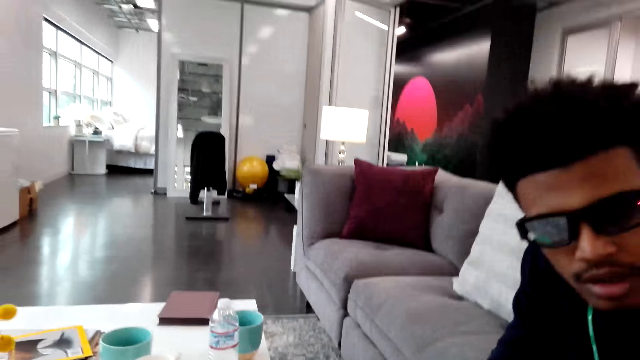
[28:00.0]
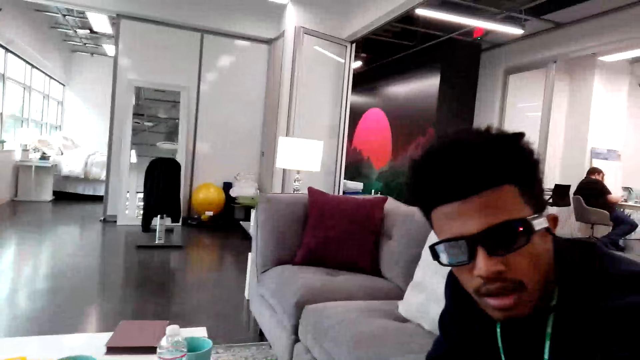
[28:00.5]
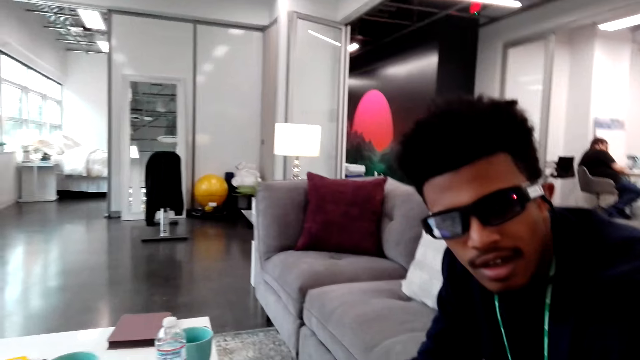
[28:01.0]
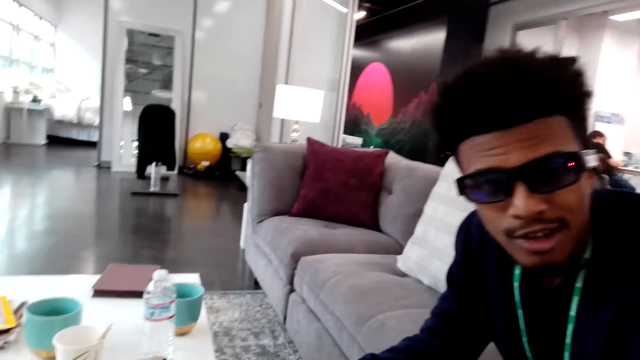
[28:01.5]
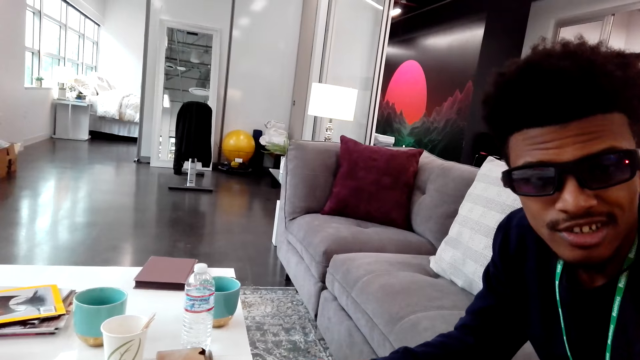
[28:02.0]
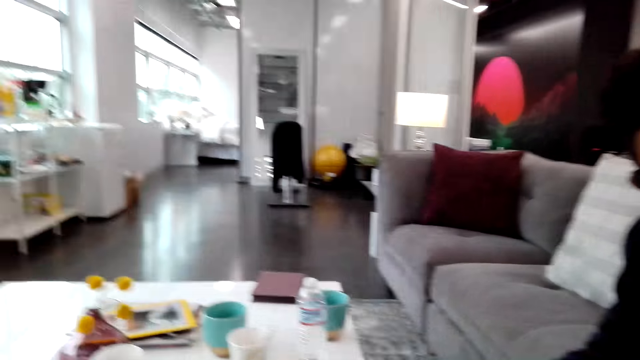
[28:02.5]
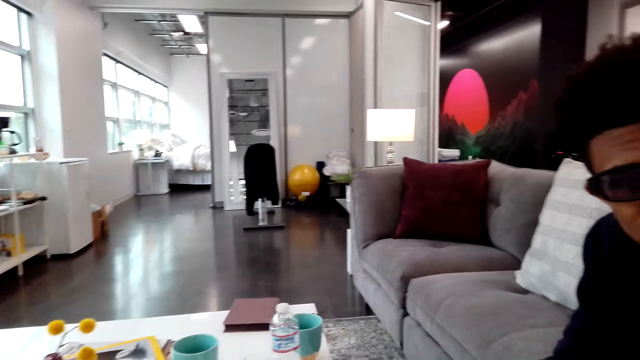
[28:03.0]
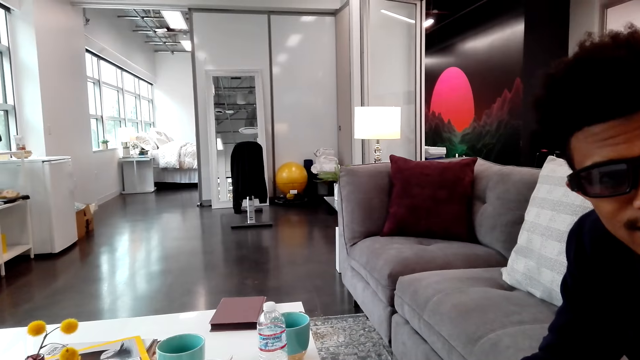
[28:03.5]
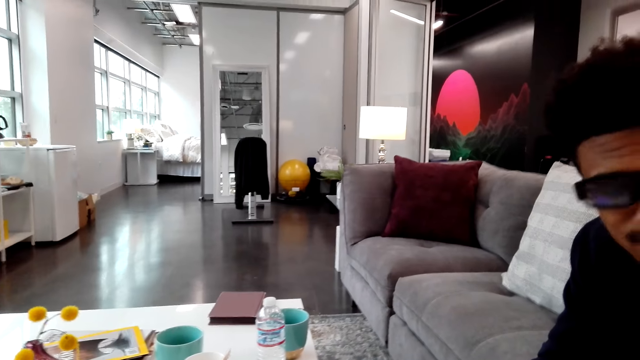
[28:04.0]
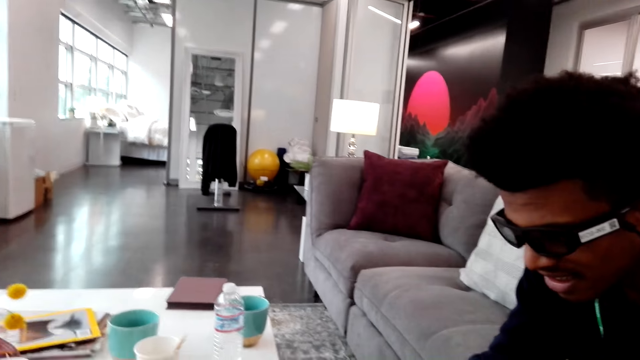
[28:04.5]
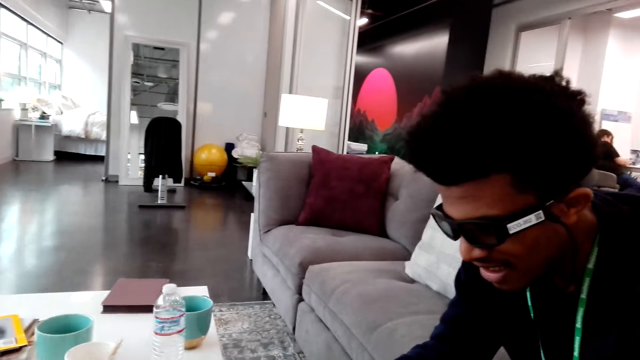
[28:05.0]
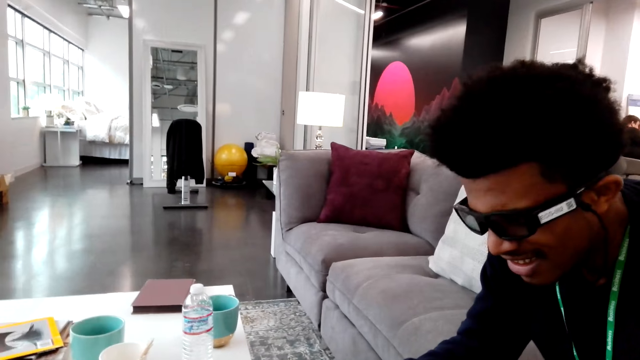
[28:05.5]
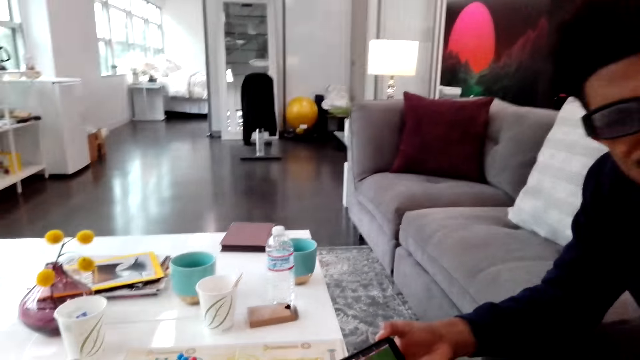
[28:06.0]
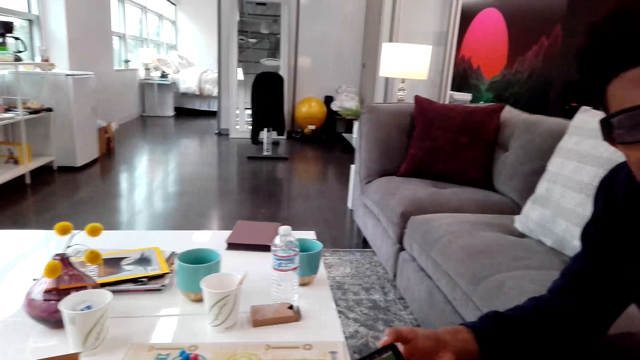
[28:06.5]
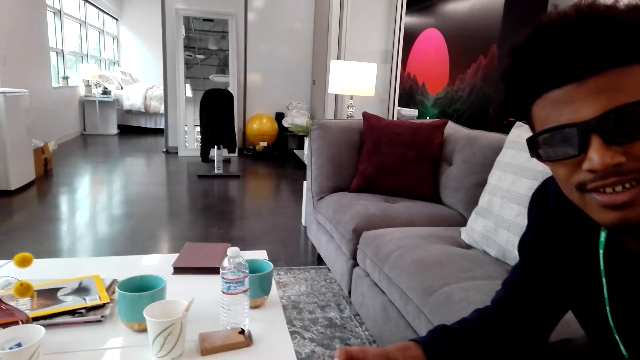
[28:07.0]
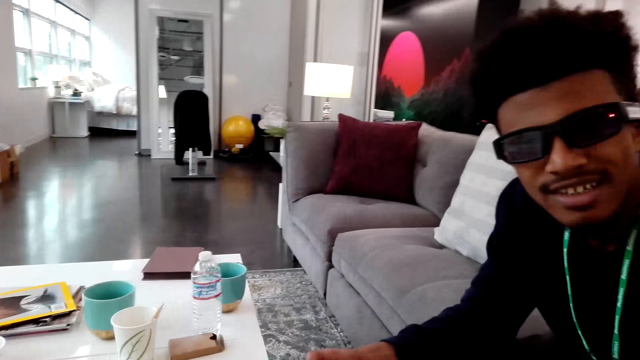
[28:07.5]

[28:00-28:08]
A man looks at the camera wearer. The man talks.

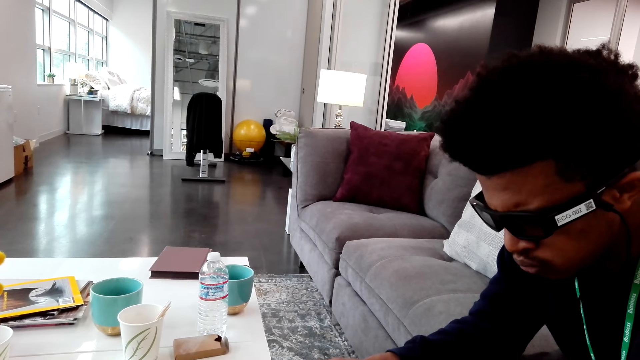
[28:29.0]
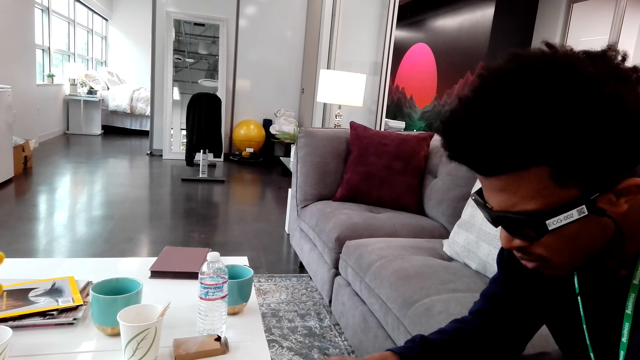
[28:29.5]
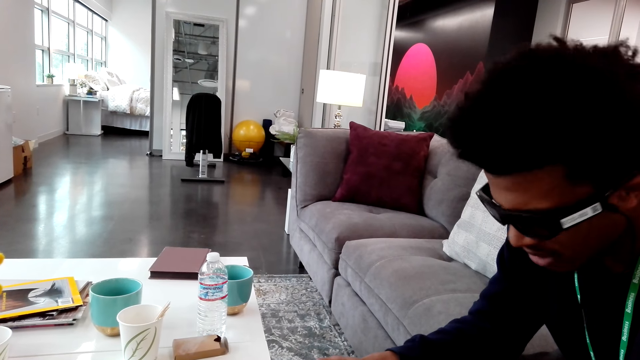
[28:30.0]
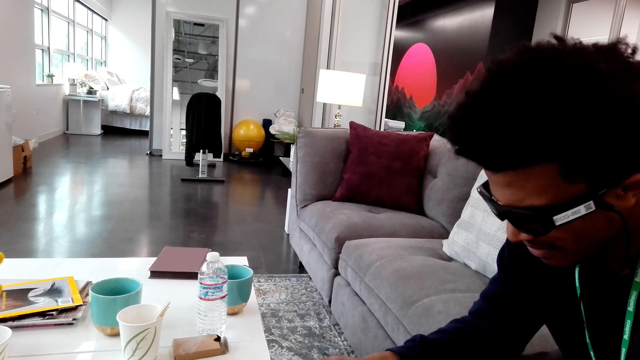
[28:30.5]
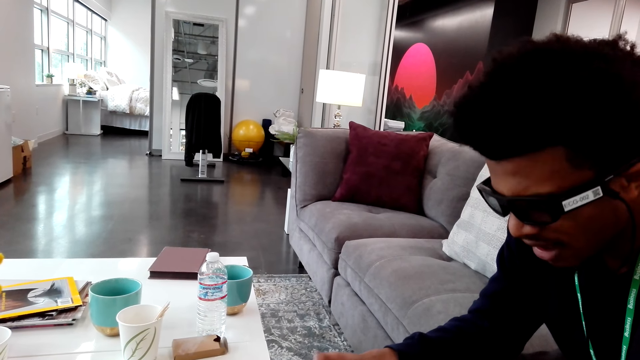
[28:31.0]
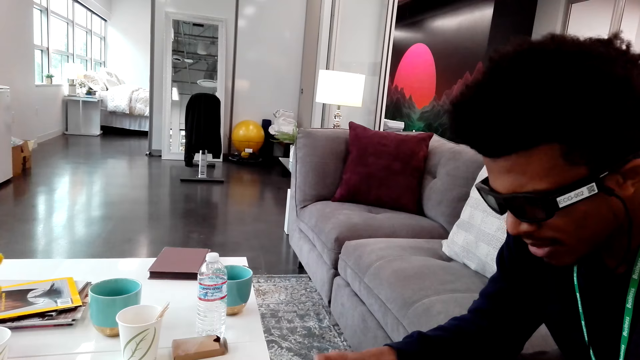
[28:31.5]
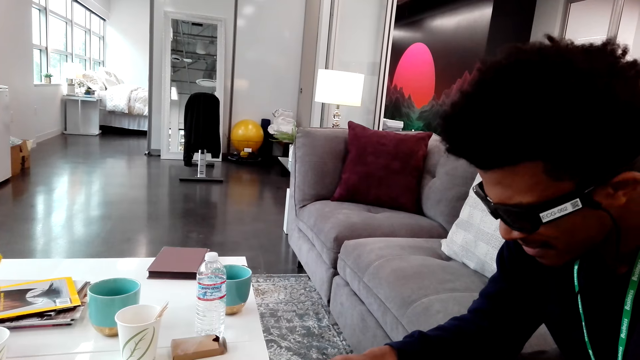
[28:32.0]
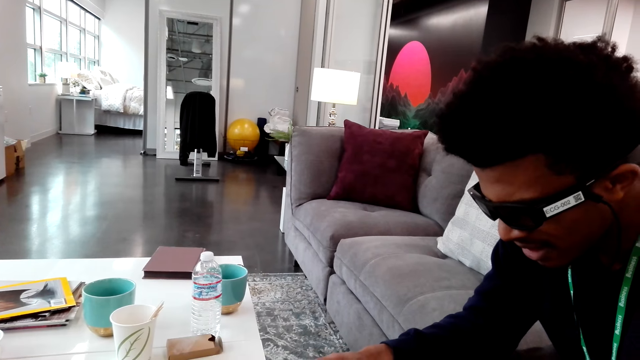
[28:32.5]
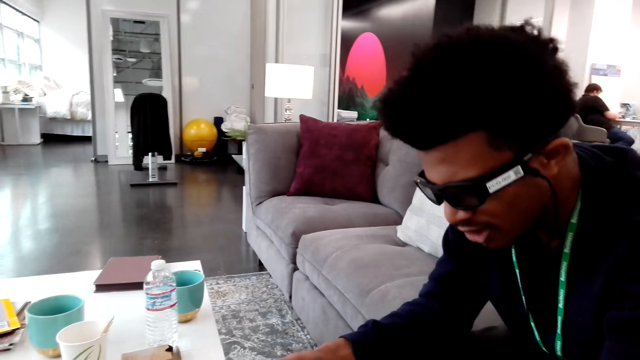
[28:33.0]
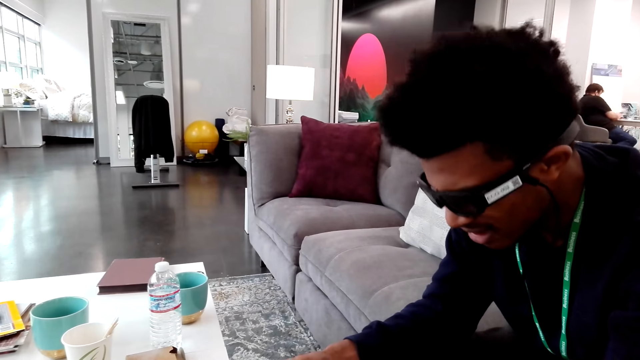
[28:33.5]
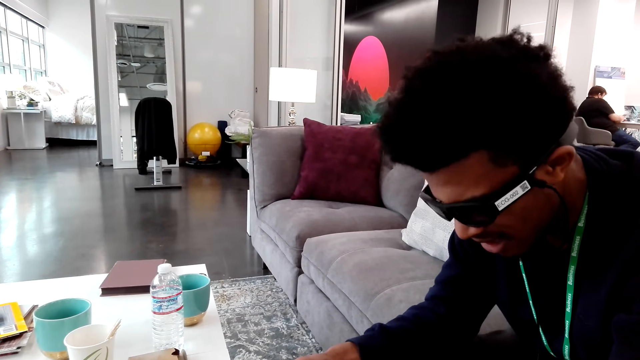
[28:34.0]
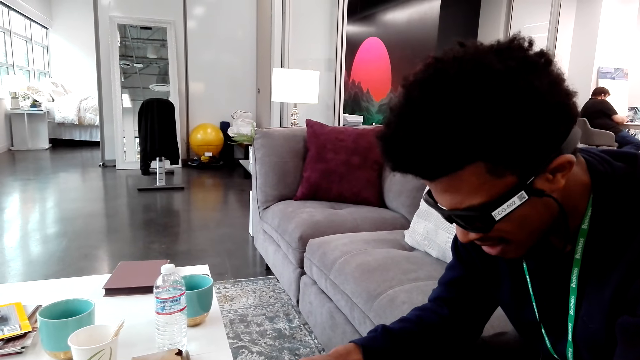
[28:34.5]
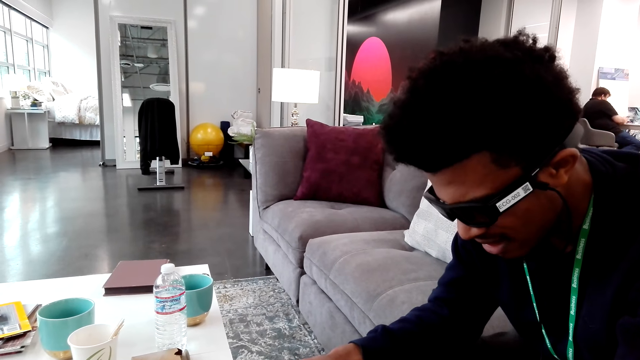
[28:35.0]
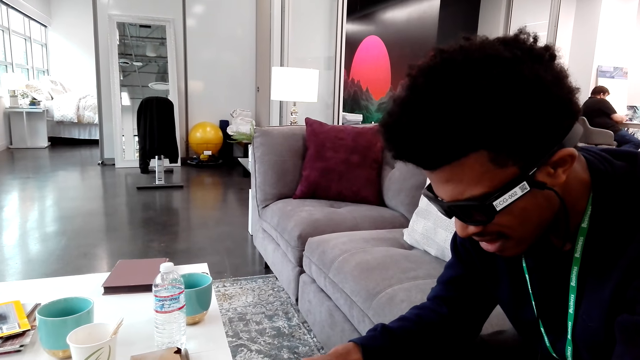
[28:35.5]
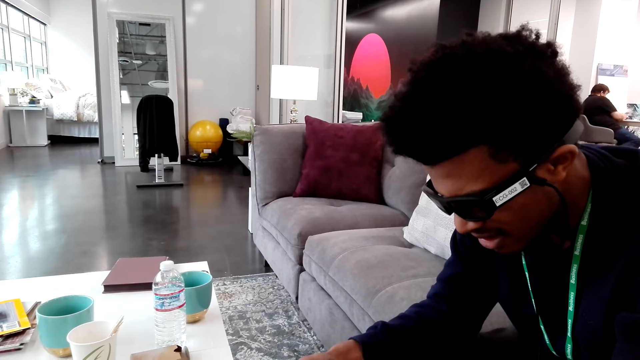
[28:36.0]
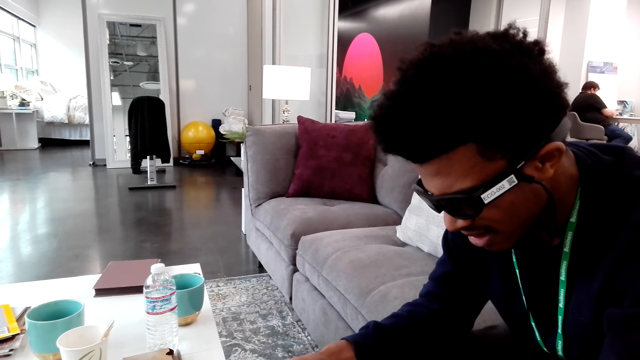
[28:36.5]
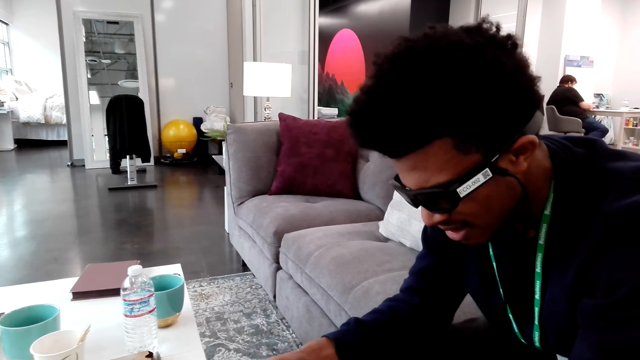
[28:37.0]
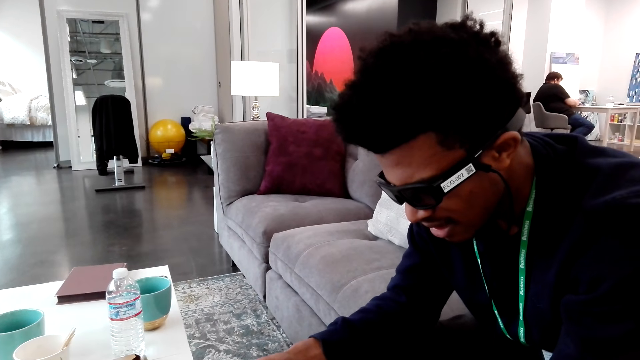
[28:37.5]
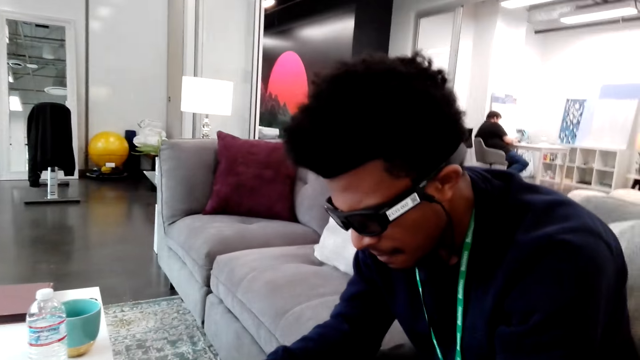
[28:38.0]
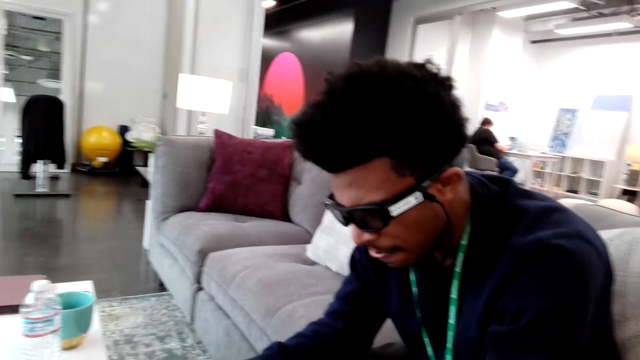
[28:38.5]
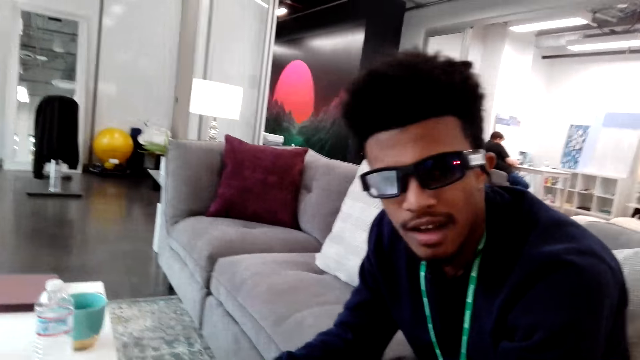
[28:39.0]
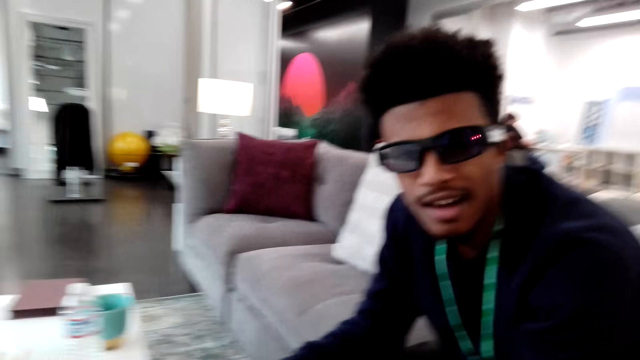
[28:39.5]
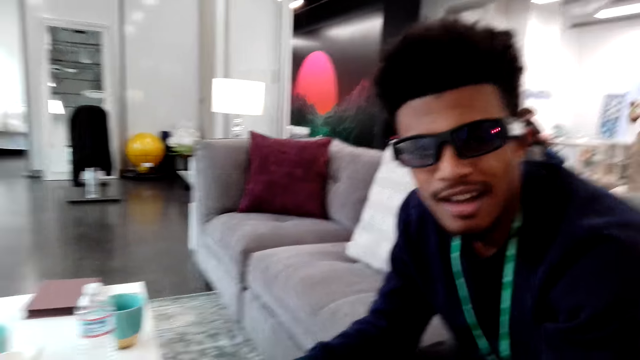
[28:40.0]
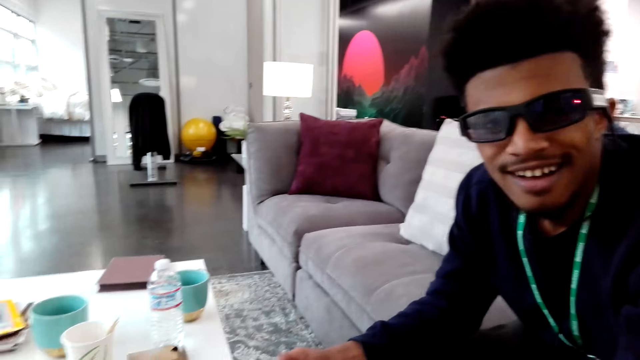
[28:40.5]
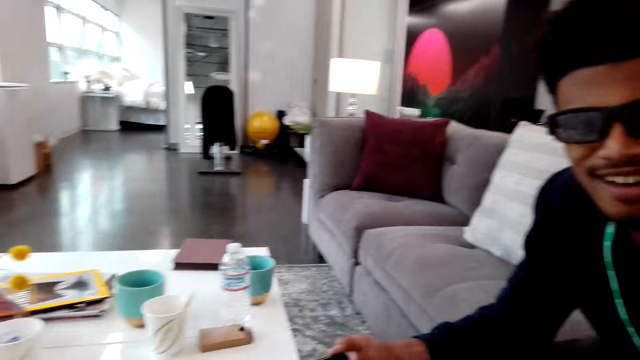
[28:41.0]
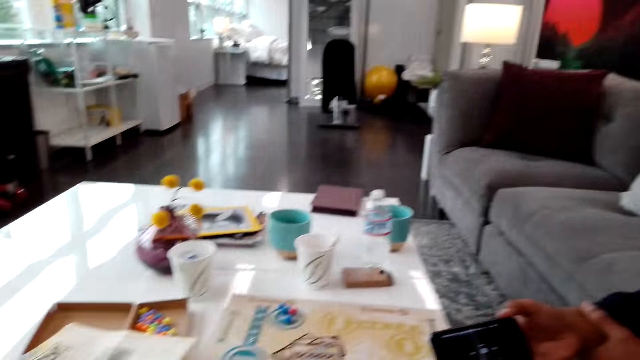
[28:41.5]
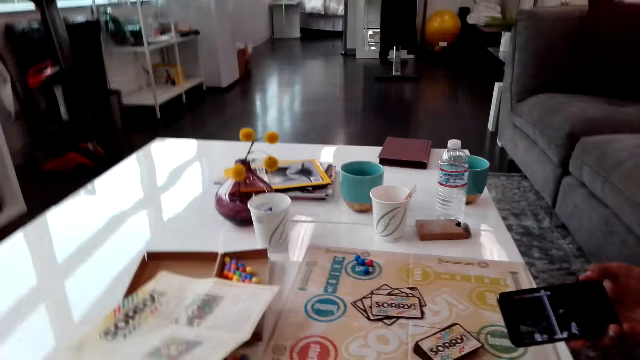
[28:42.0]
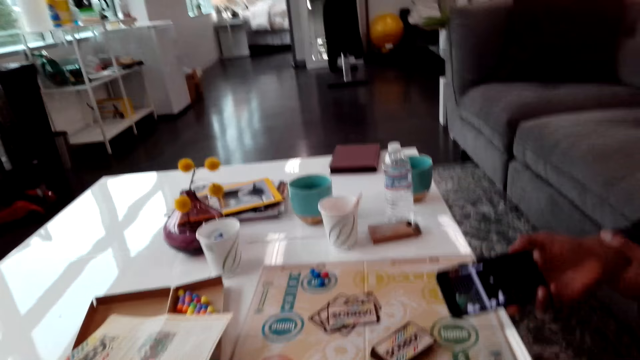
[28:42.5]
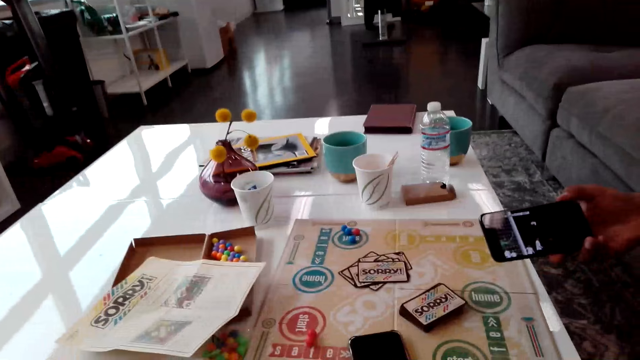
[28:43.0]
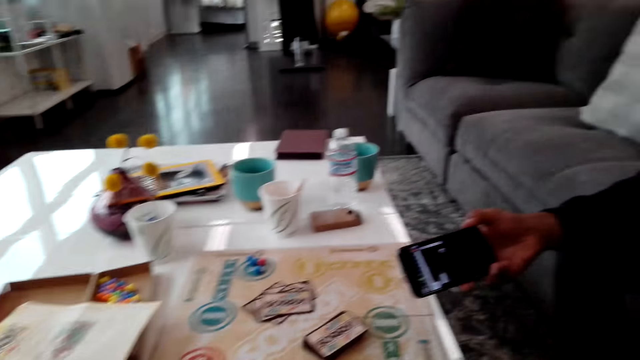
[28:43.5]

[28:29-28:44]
A man shakes his head. The man talks. The man looks at the camera wearer. The camera wearer looks around.
